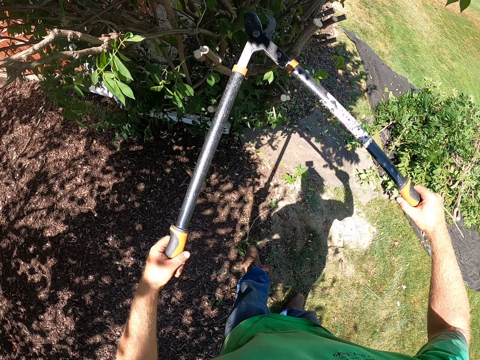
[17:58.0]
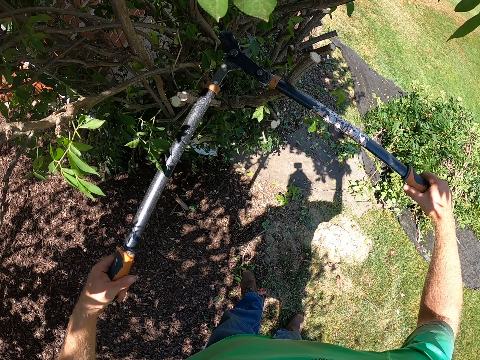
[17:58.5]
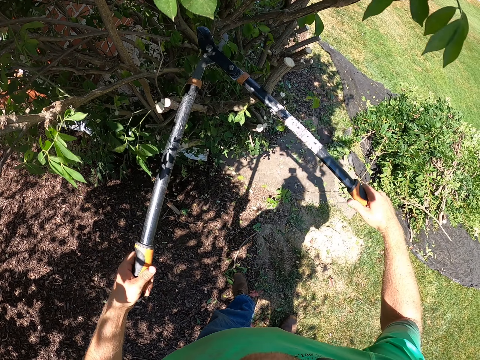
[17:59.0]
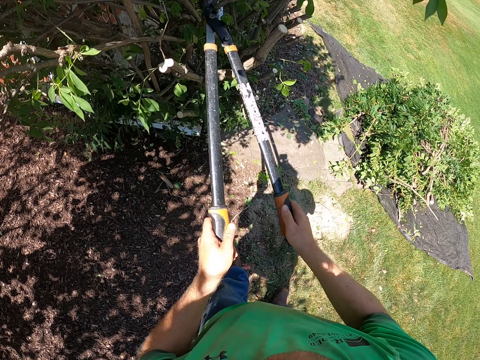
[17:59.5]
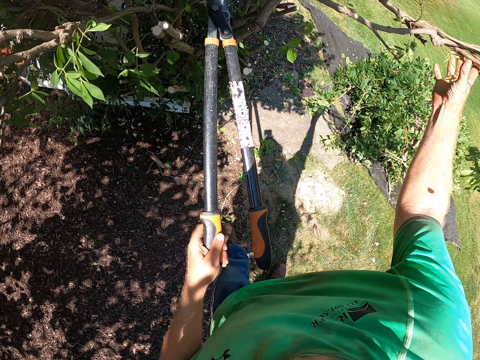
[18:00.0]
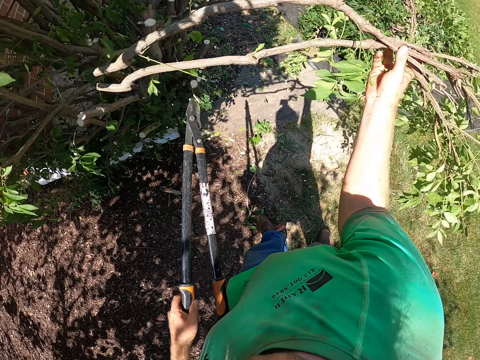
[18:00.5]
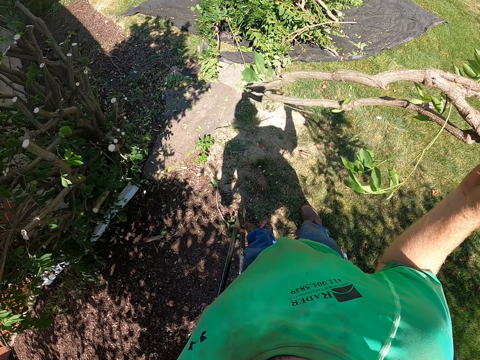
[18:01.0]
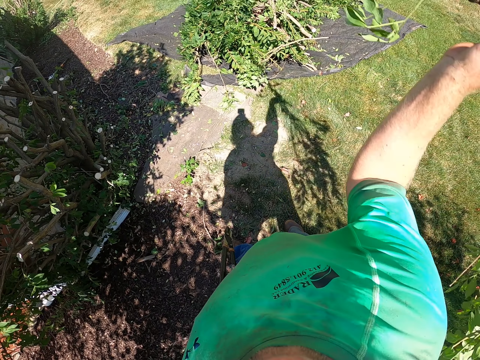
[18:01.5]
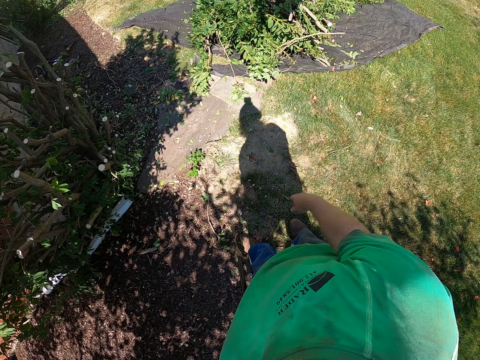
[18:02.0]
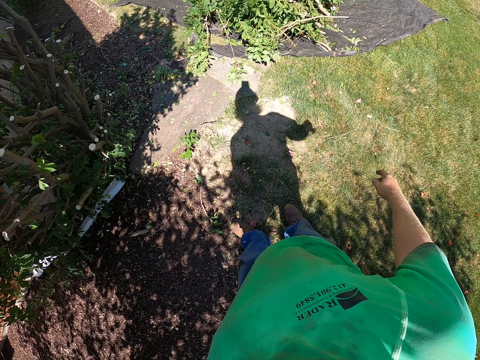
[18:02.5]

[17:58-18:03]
The camera wearer cuts a tree branch to the floor with the pruner or pruning shears. He holds the pruner with his left hand. He grabs the tree branch with his right hand. He throws the tree branch onto a black cloth on the floor.

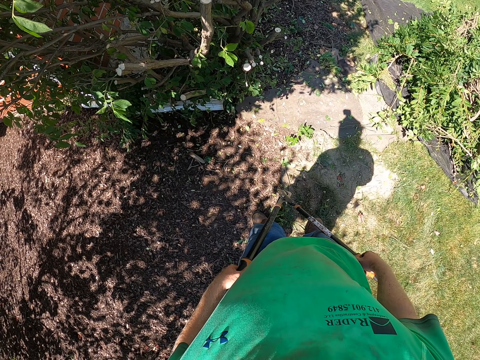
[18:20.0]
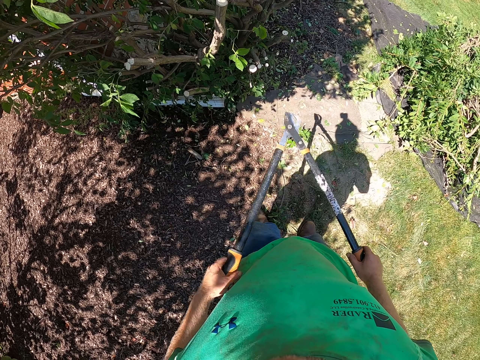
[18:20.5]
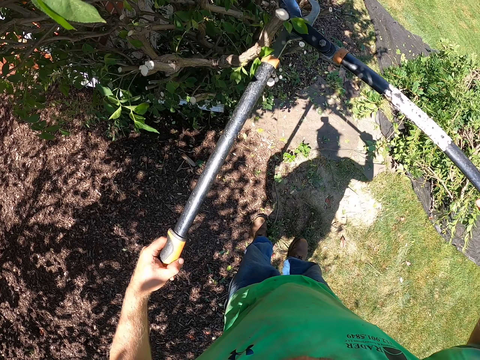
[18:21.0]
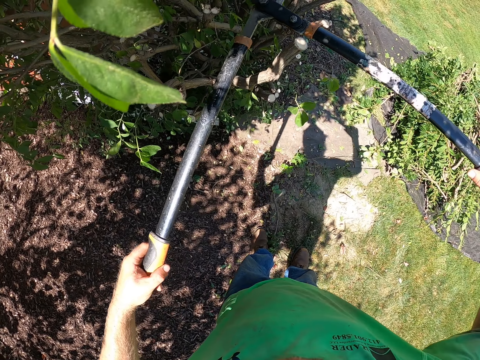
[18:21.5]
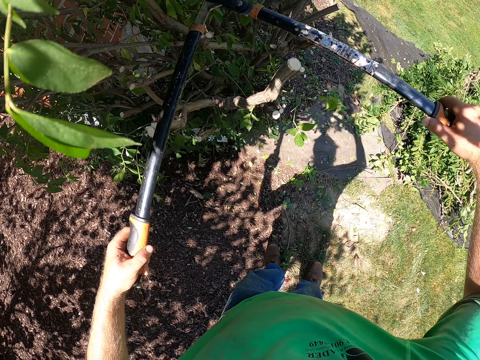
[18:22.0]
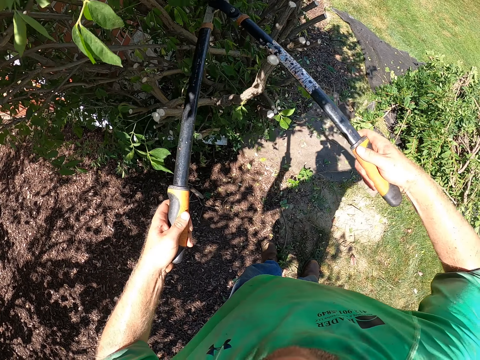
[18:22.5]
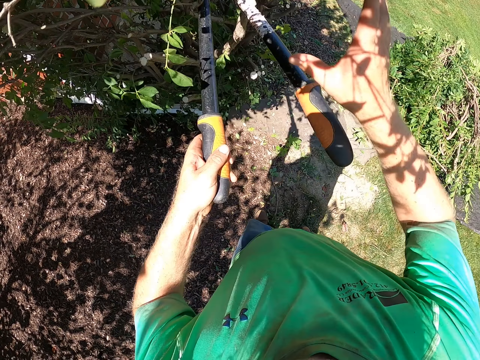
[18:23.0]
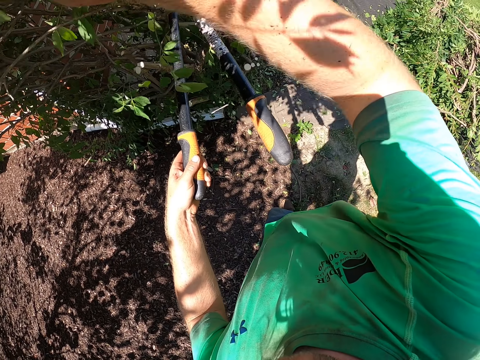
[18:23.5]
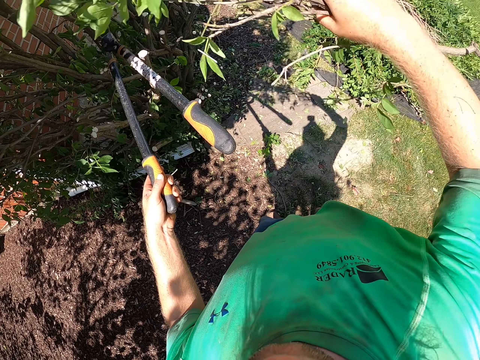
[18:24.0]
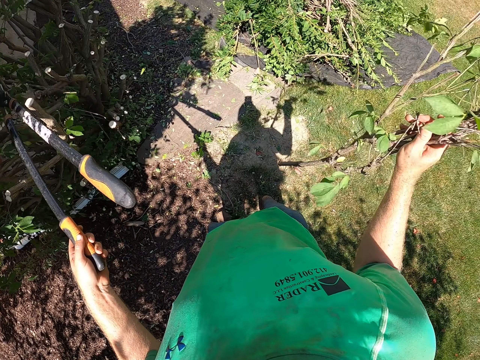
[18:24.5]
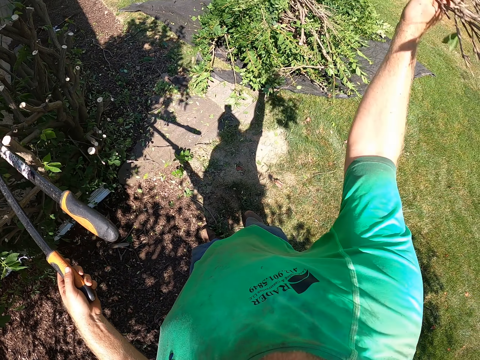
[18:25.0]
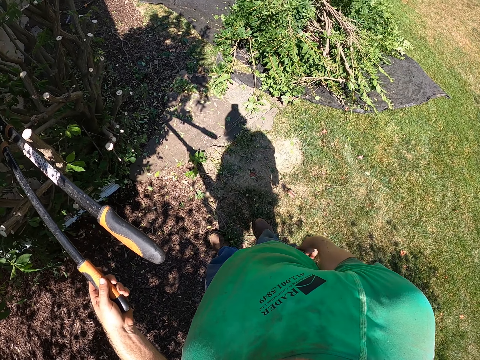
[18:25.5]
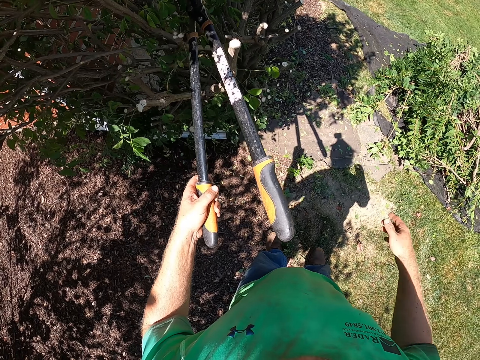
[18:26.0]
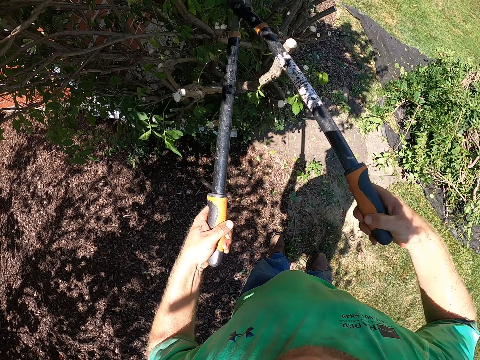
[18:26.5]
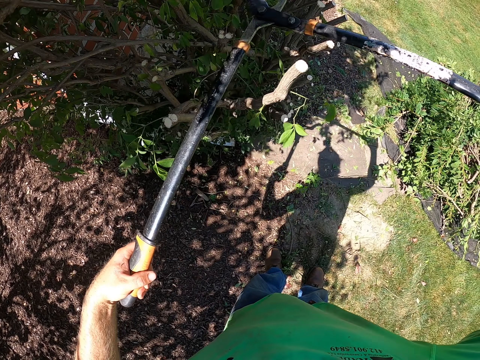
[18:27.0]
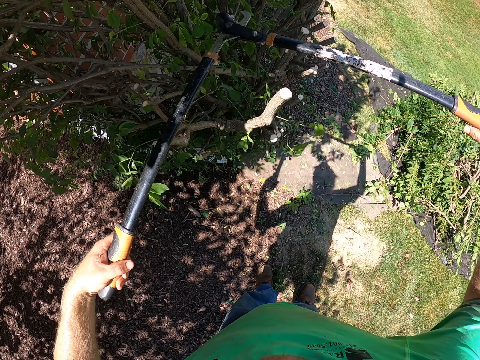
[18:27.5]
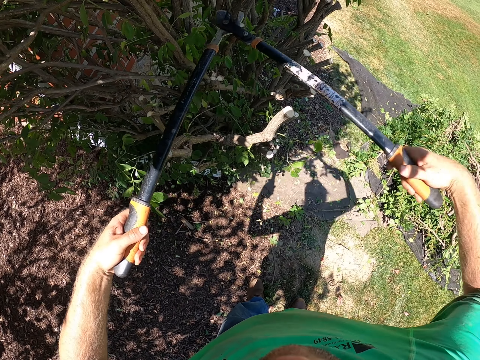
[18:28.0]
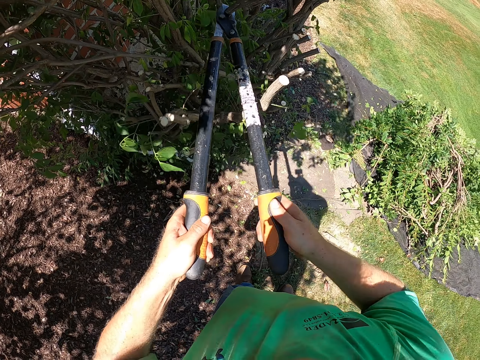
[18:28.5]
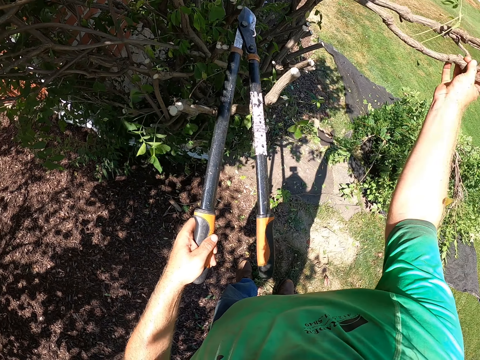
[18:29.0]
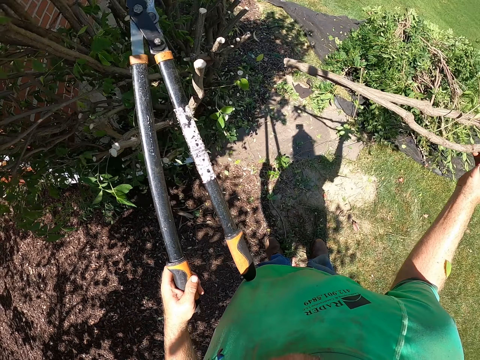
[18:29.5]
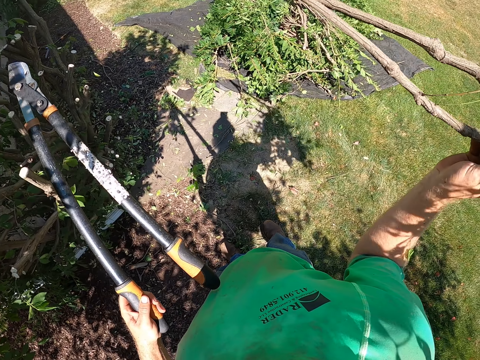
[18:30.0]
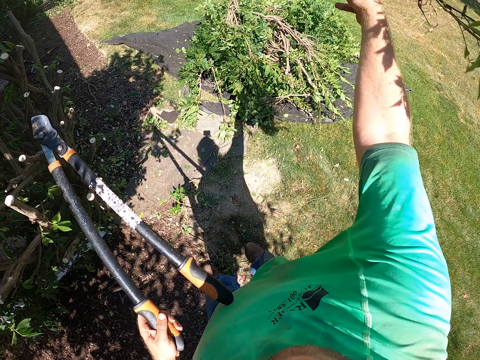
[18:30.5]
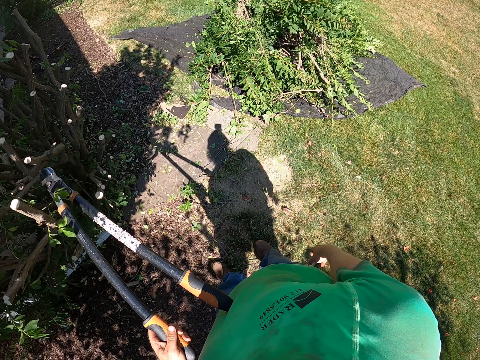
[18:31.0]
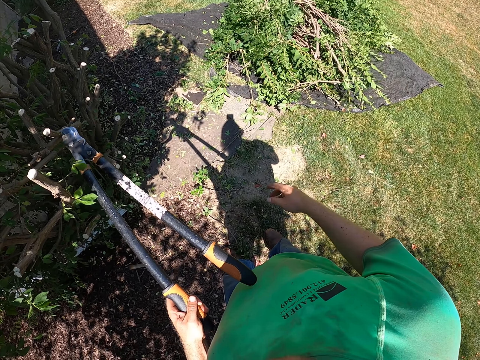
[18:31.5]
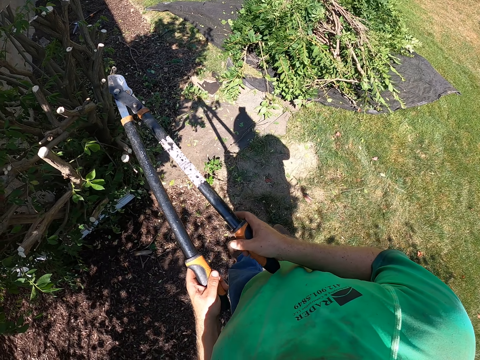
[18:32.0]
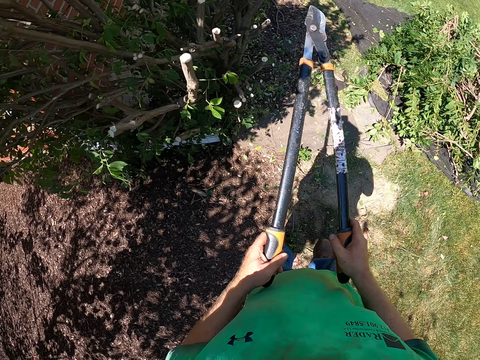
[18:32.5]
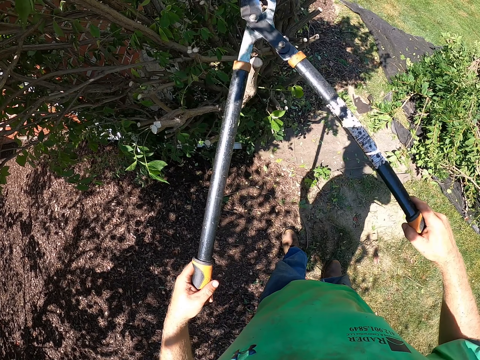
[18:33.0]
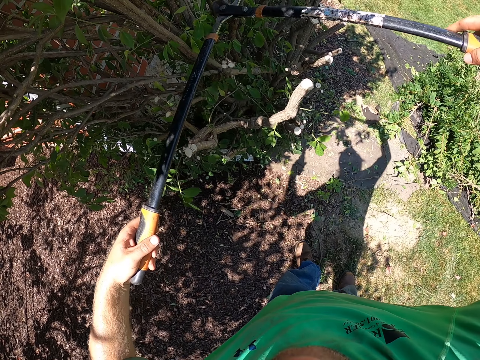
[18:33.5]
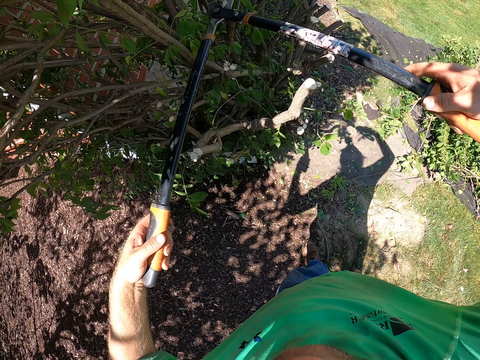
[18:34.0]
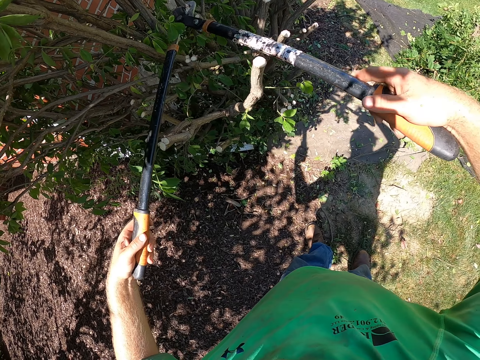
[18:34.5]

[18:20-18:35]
The camera wearer cuts a tree branch with the lopper or pruning shears using both hands. He picks the branches from the plant. He pulls the tree branch with his right hand. He throws the tree branch in the net on the ground with his right hand. He holds the lopper with both hands. He cuts the tree branch with the lopper using both hands. He picks the branch from the plant. He pulls the tree branch with his right hand. He throws the tree branch in the net on the ground with his right hand. He holds the lopper with both hands. He prunes the plant using the pruning shears.

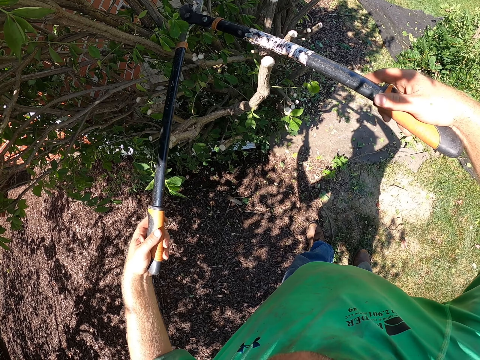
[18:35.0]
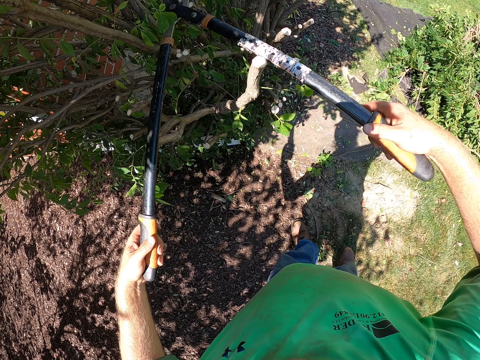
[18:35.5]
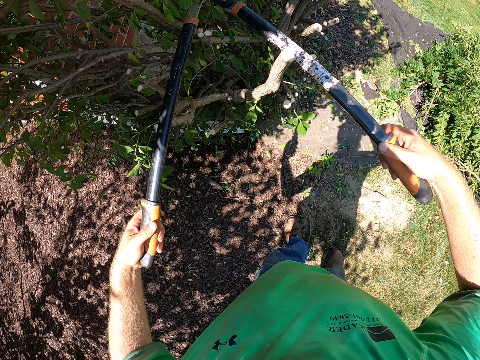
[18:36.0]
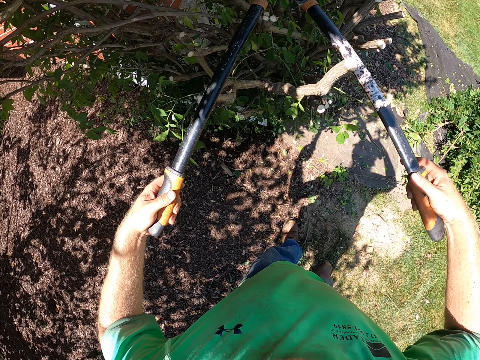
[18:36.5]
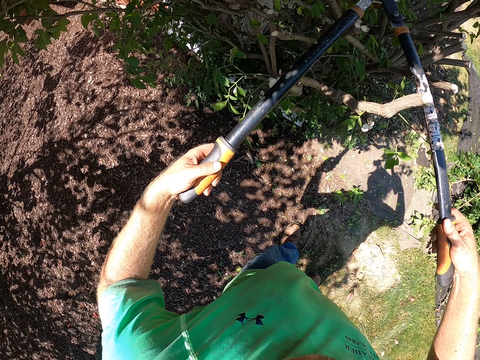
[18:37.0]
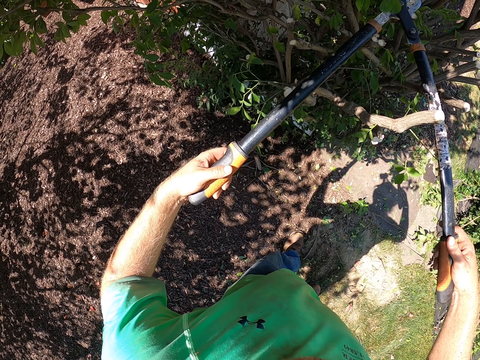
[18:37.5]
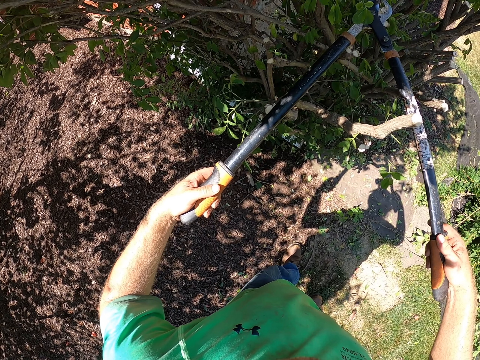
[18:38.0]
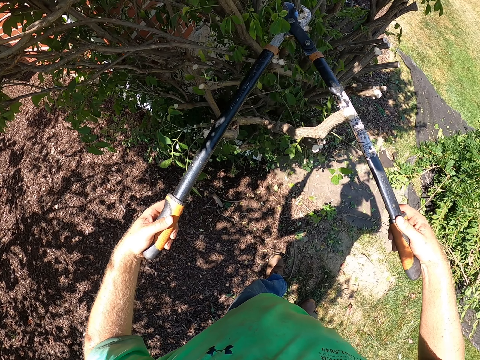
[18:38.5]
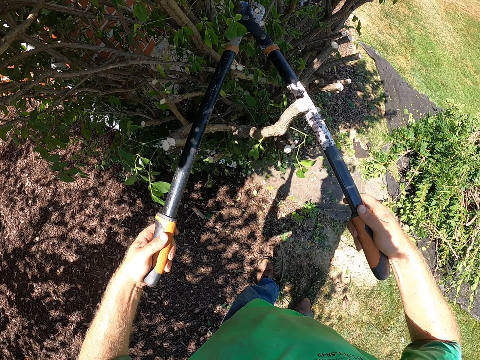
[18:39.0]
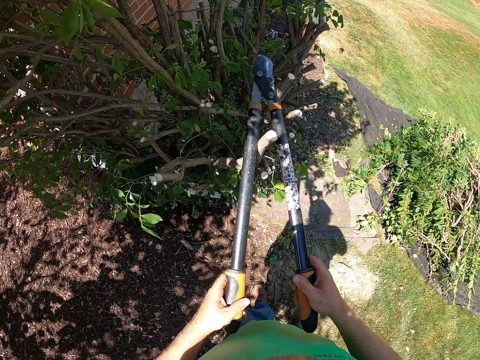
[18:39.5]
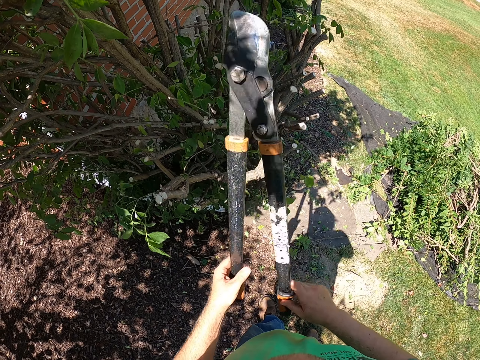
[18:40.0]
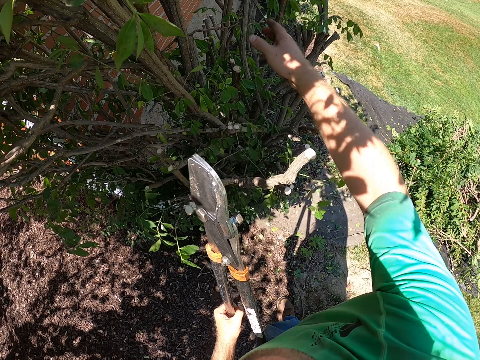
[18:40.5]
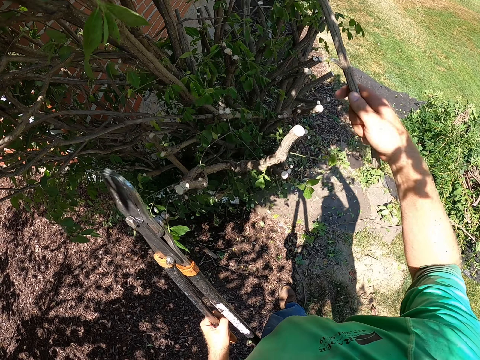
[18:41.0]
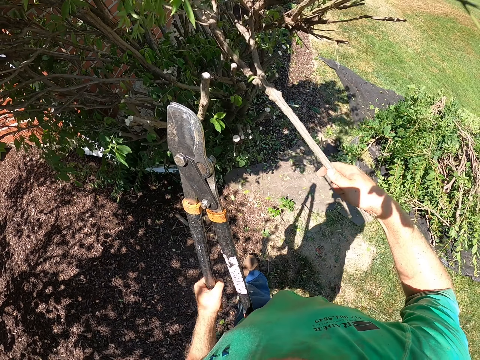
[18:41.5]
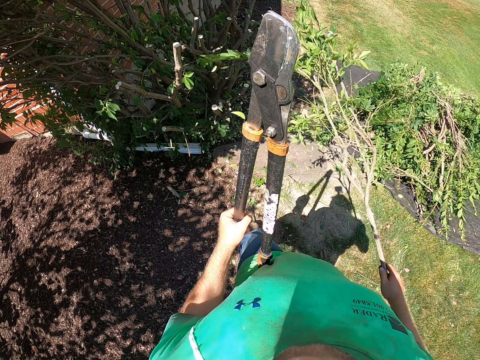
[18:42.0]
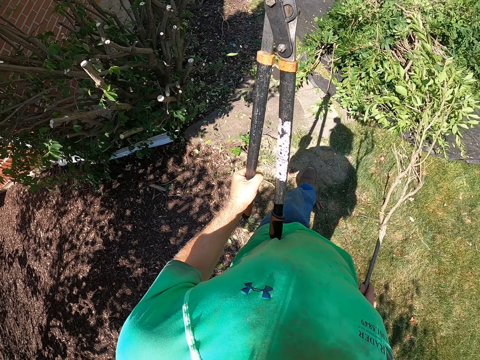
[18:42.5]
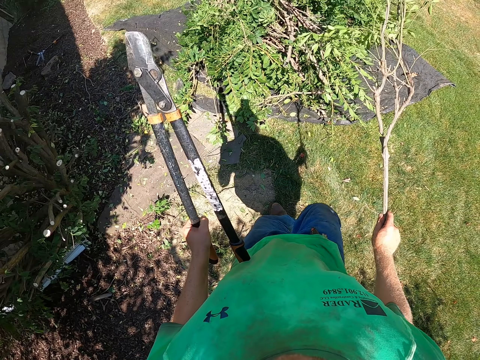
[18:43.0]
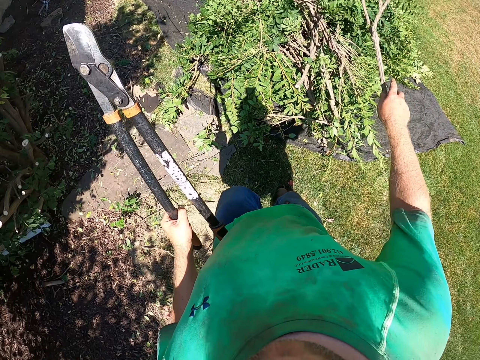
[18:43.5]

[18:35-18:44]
The camera wearer cuts a tree branch with the lopper using both hands. He picks the branch from the plant. He pulls the tree branch with his right hand. He walks in the compound. He throws the tree branch in the net on the ground with his right hand.
